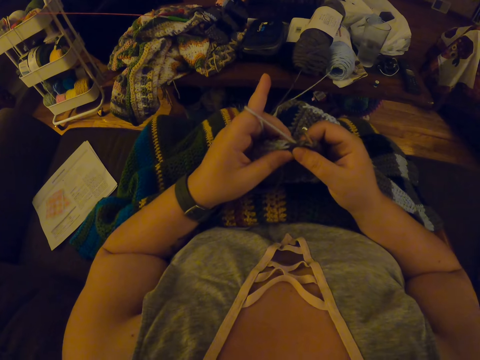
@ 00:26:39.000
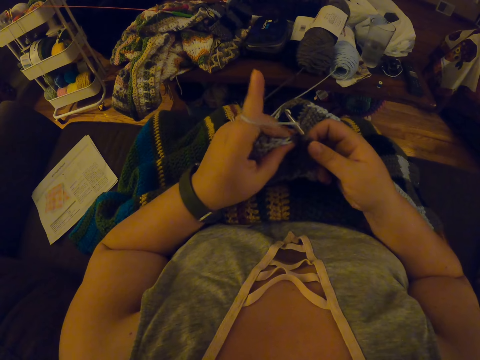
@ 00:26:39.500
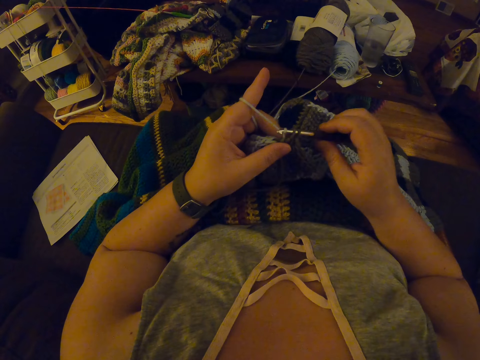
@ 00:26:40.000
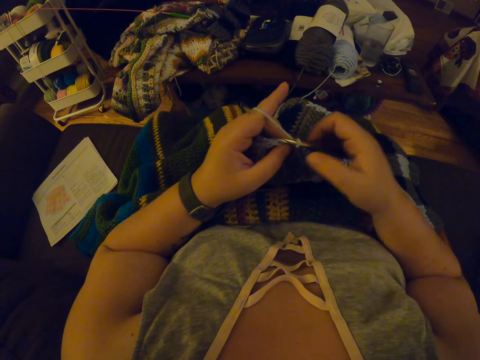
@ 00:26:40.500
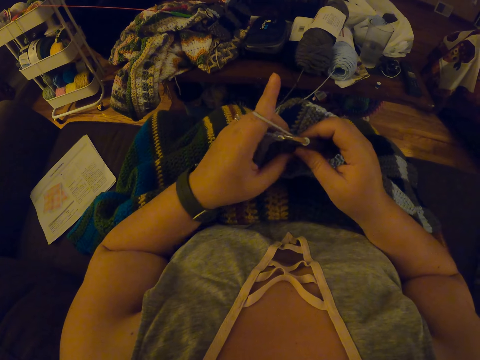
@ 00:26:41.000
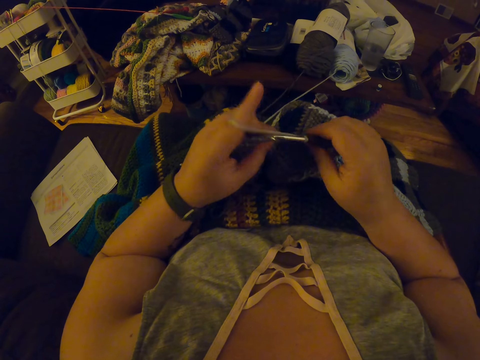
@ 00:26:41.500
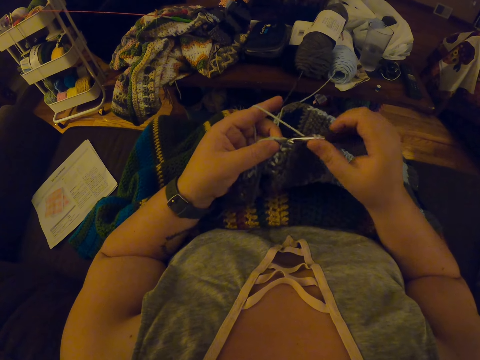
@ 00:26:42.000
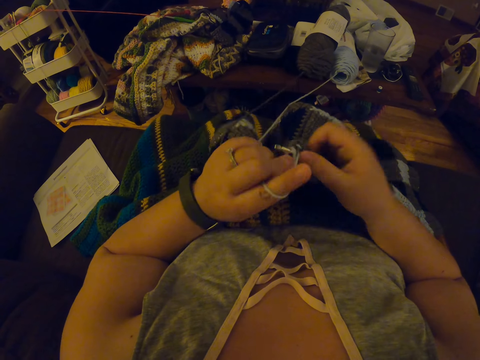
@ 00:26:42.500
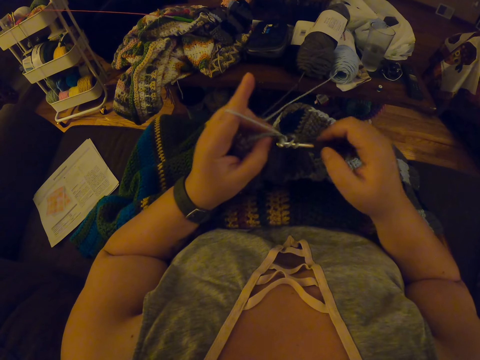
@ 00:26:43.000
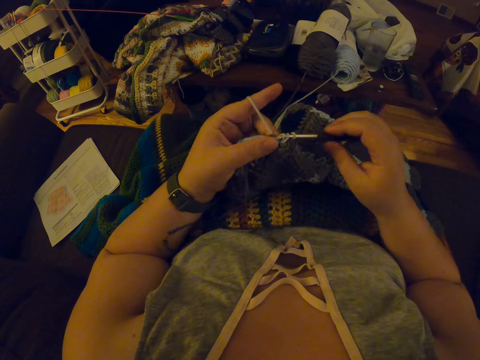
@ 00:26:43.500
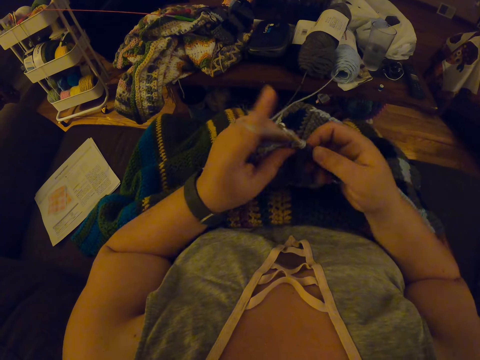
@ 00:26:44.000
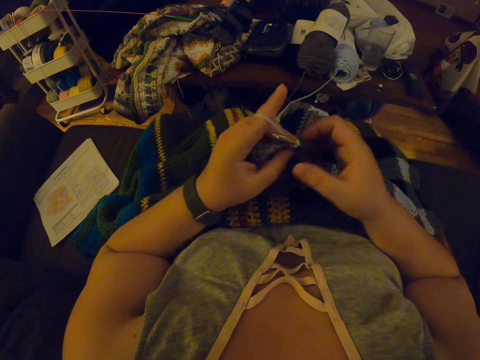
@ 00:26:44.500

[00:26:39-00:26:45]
The camera wearer crochets the piece of cloth using a crochet hook.

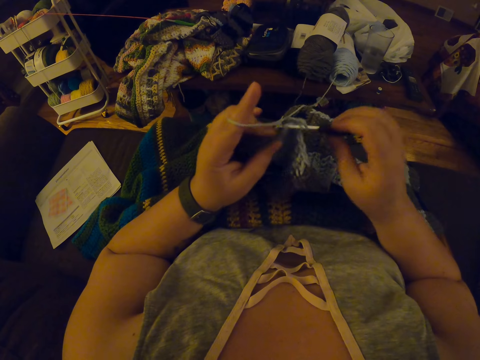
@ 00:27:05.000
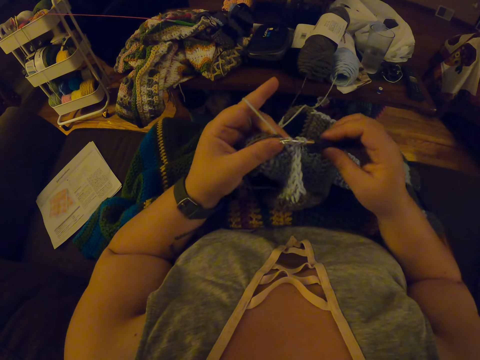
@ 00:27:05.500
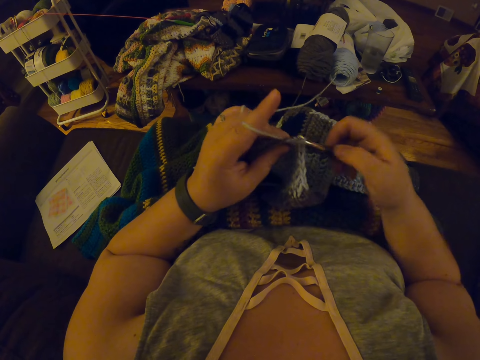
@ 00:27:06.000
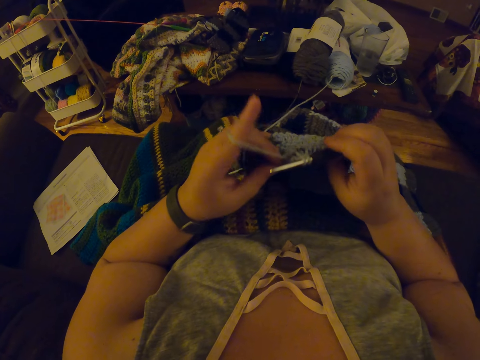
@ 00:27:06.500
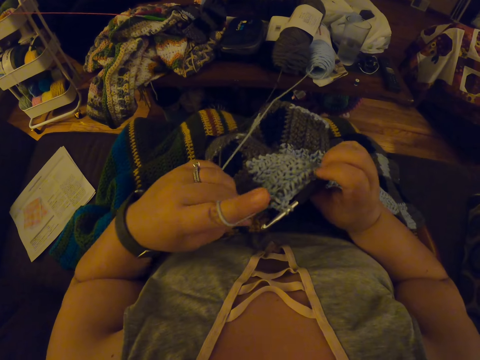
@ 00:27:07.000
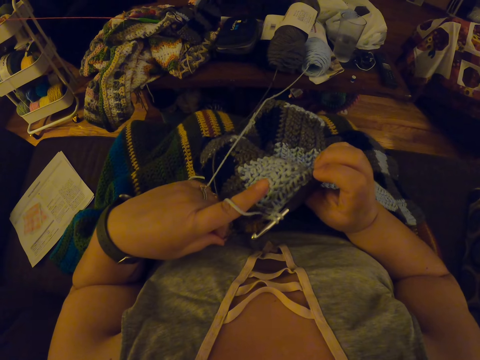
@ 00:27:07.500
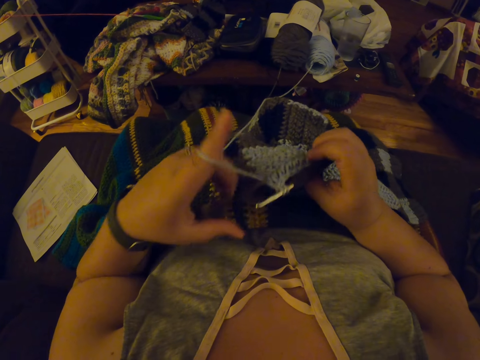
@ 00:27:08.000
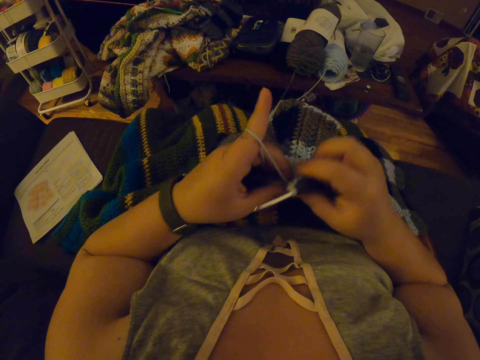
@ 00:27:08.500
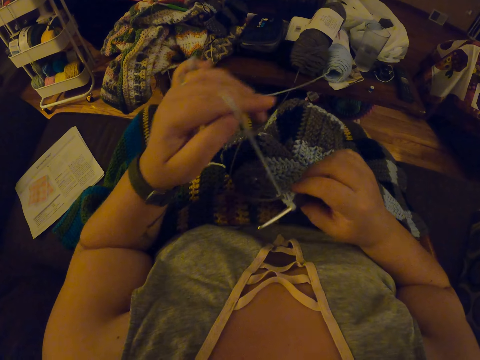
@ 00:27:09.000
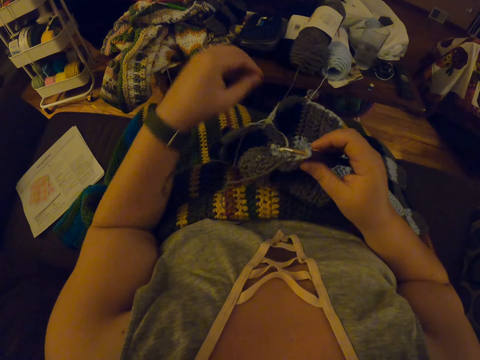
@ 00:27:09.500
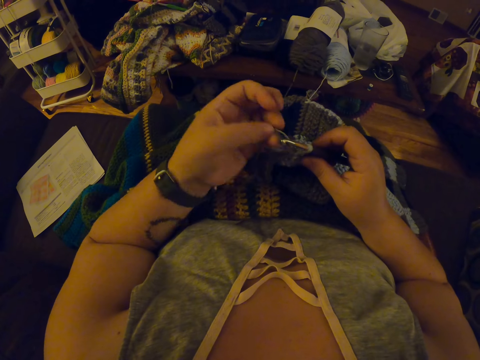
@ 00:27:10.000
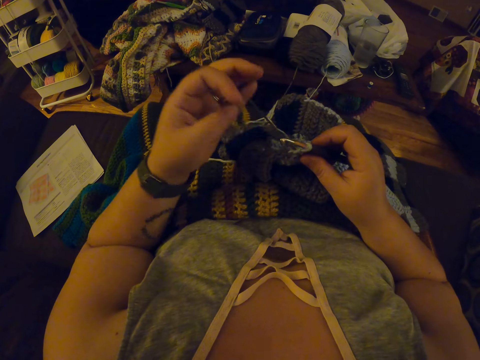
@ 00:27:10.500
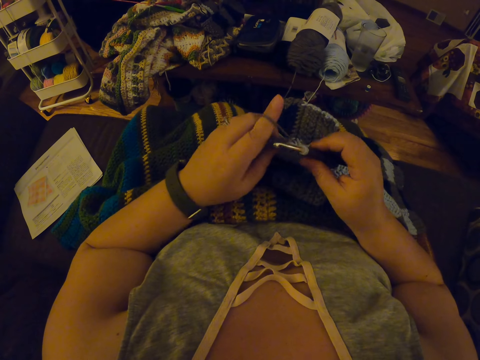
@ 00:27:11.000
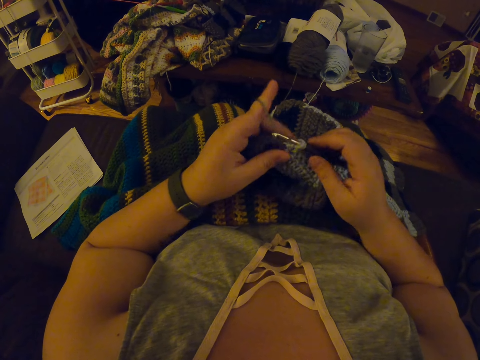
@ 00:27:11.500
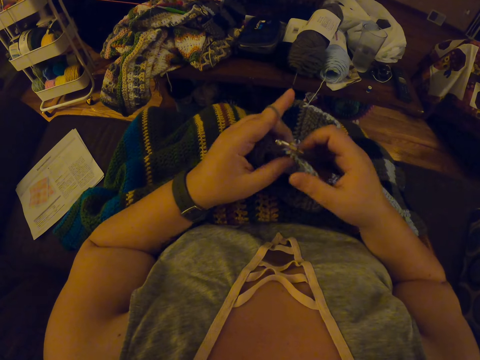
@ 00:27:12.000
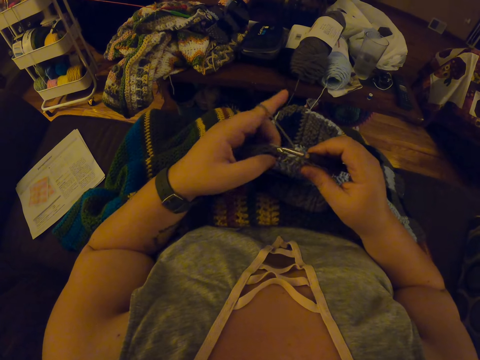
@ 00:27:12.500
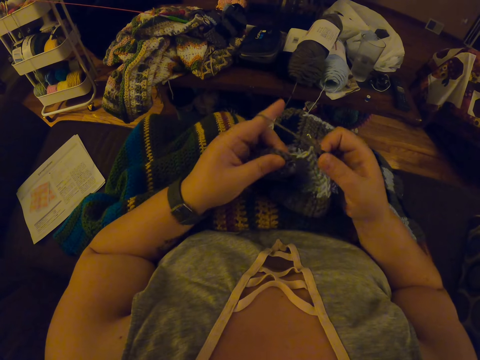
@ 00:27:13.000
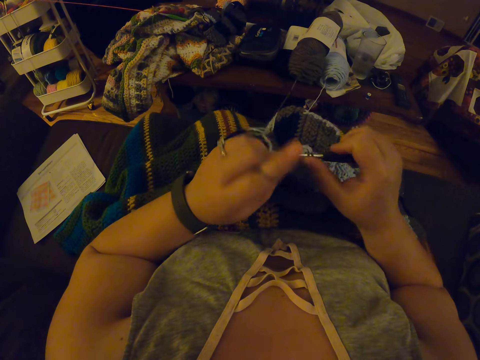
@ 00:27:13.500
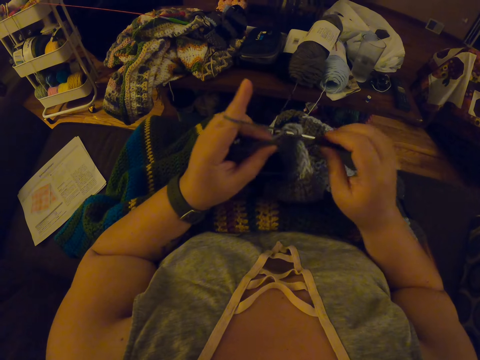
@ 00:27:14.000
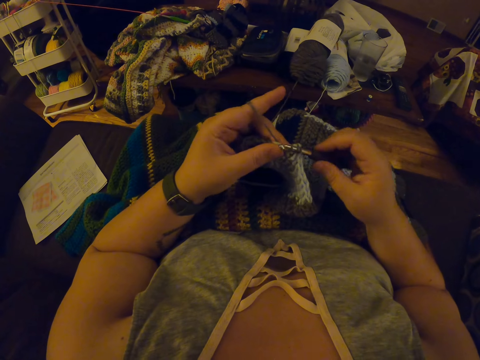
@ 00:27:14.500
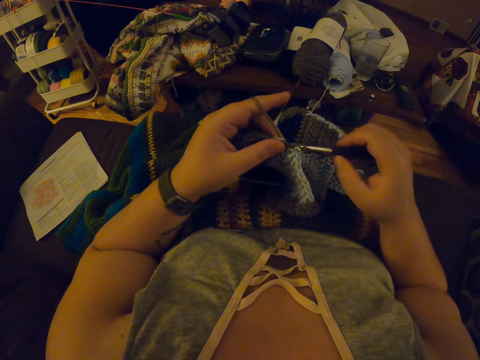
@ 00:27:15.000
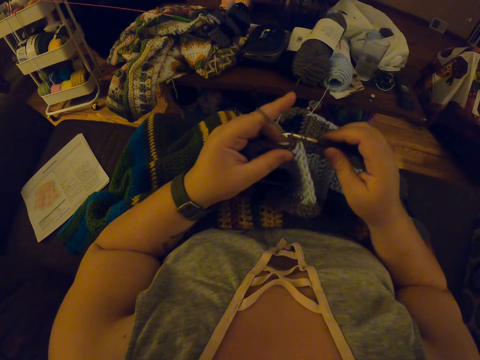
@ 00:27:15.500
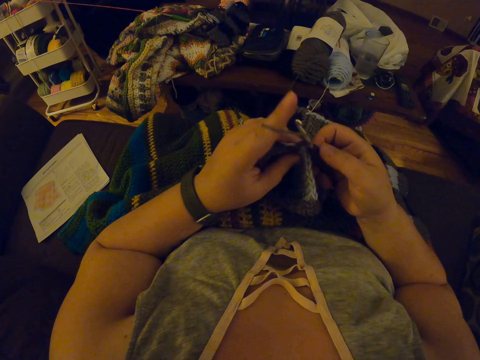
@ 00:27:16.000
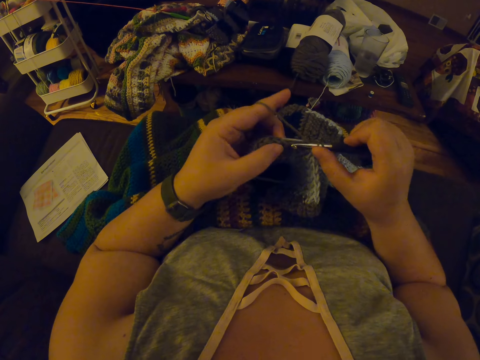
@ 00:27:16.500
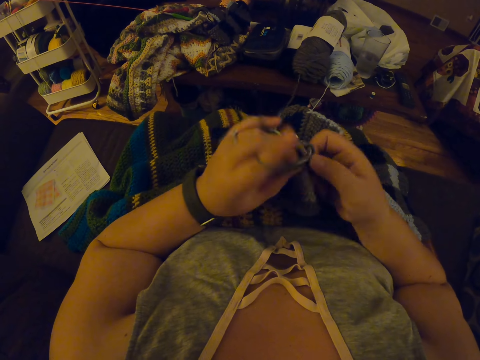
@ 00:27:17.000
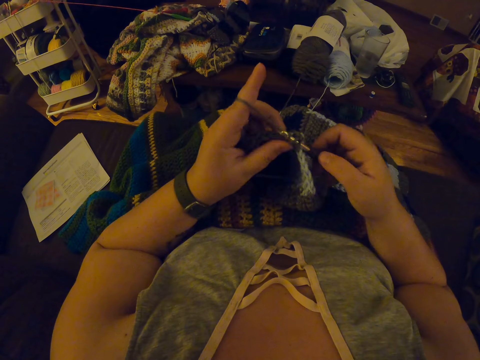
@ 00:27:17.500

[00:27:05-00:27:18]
The camera wearer pulls the yarn inside the fabric with her left hand again. She drops the yarn in her left hand on her lap. She twists the yarn around her left hand. She crochets the piece of cloth using a crochet hook.

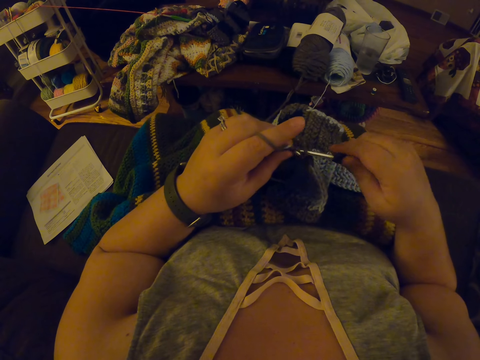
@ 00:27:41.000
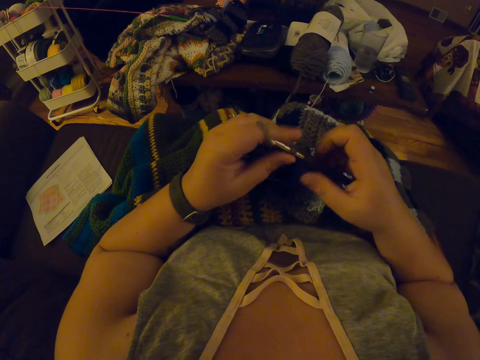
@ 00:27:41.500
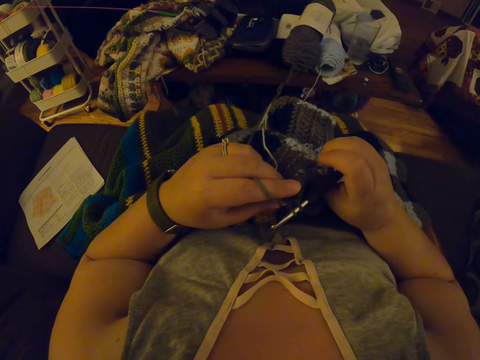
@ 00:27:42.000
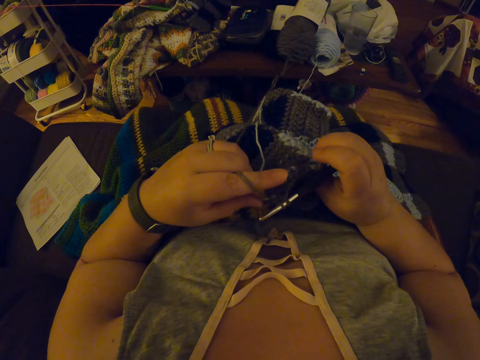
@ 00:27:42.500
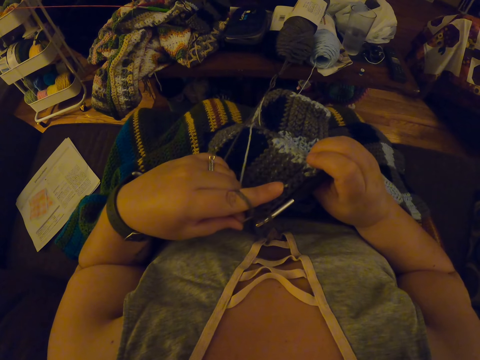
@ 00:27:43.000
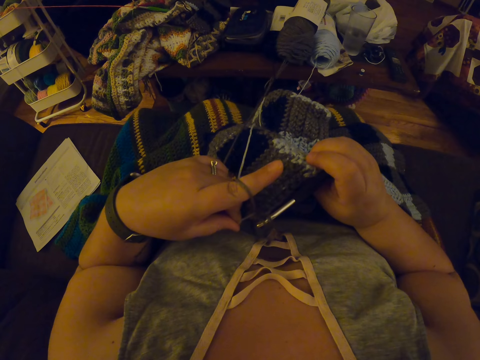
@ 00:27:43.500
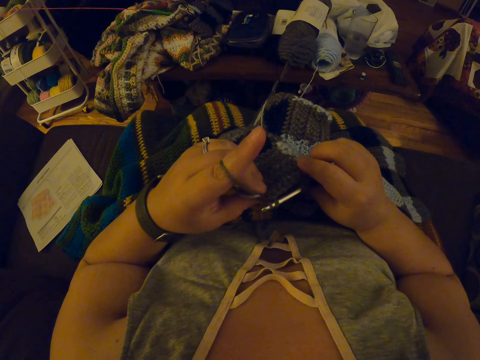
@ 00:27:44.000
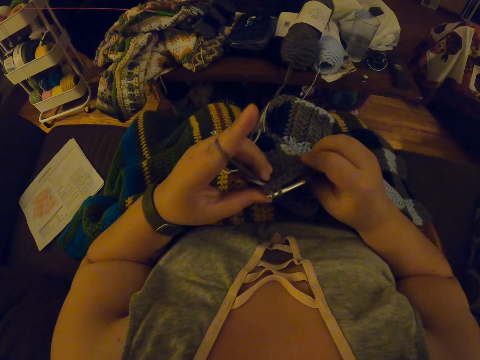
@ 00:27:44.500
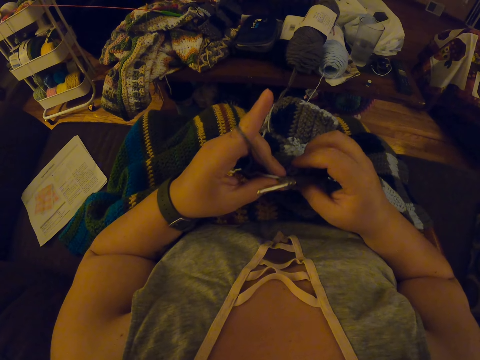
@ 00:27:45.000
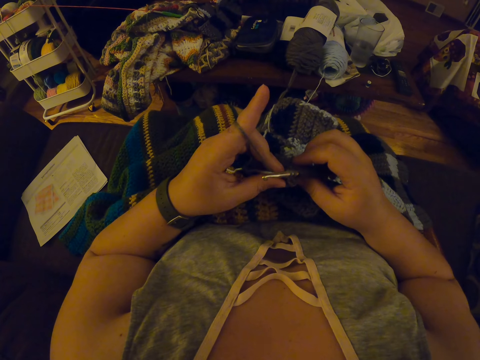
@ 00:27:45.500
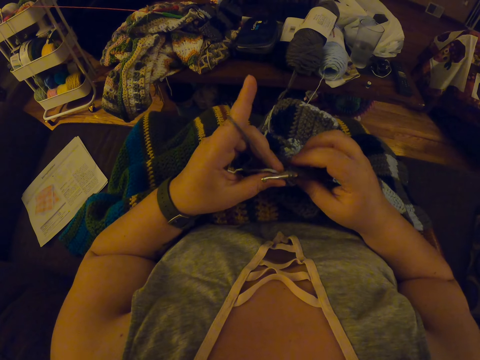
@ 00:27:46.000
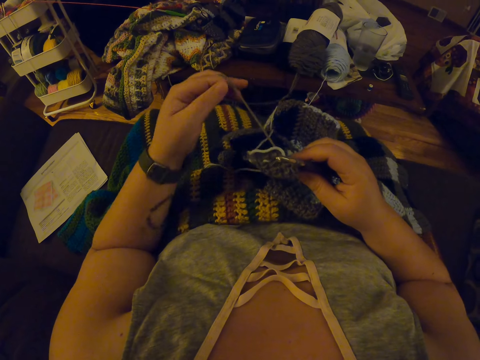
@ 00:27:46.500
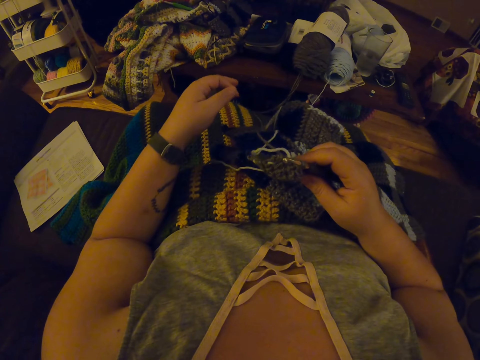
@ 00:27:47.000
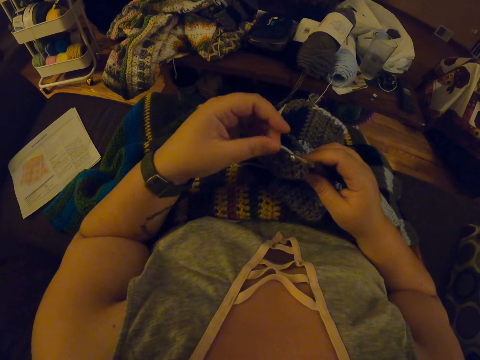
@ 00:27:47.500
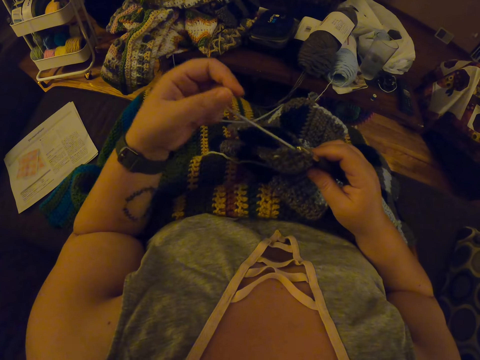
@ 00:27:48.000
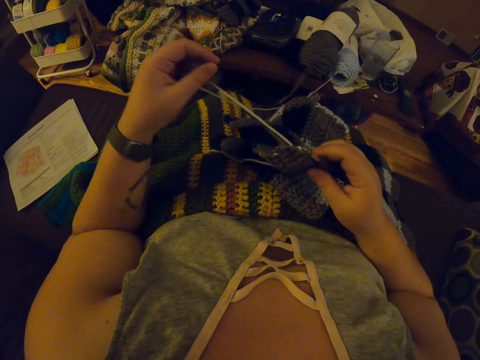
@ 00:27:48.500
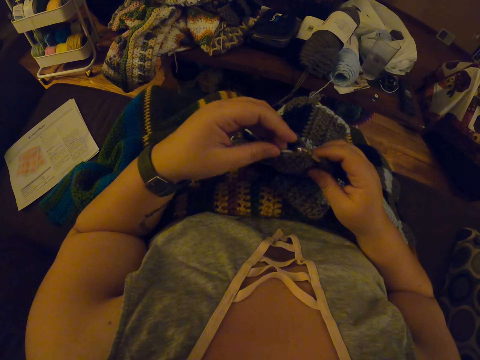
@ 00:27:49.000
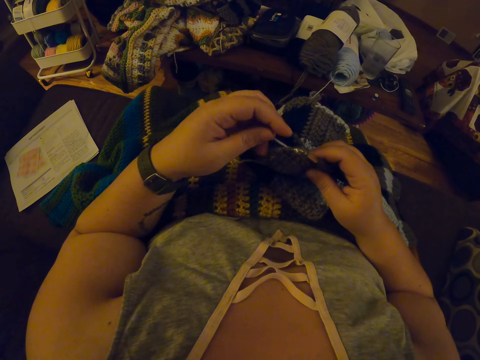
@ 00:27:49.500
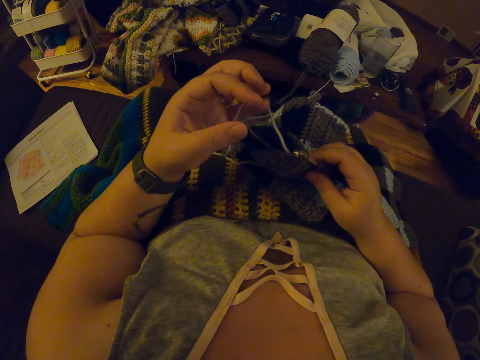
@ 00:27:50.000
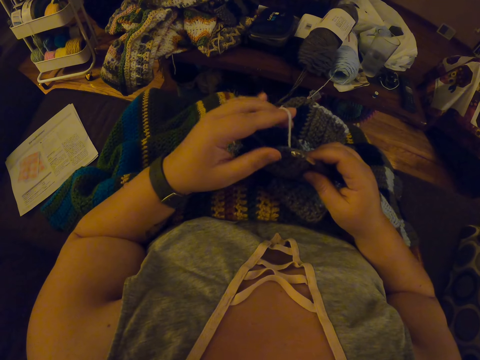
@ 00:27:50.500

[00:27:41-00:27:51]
The camera wearer pulls the yarn inside the fabric with her left hand. She drops the yarn in her left hand on her lap. She straightens the yarn with her left hand. She twists the yarn around her left hand. She begins to crochet.
